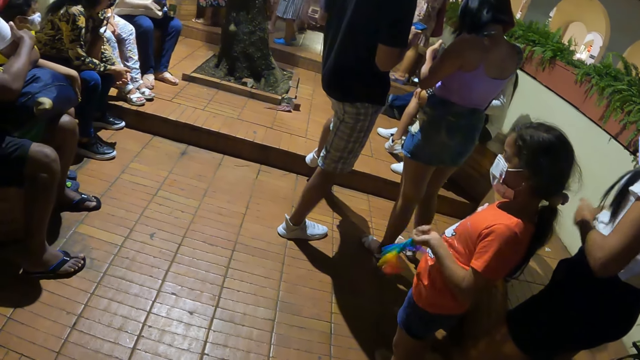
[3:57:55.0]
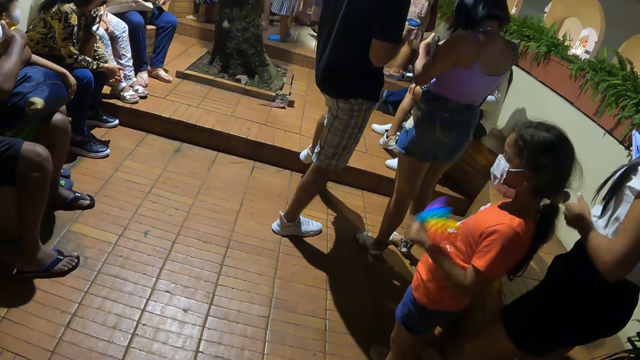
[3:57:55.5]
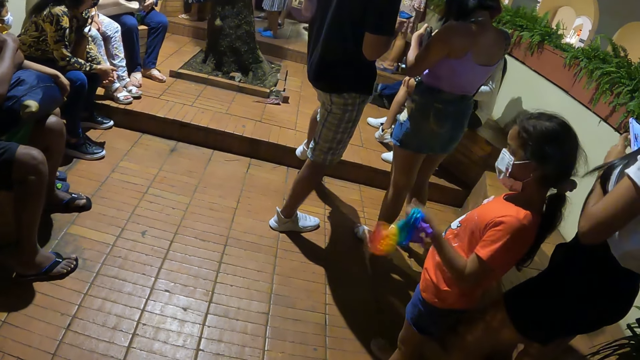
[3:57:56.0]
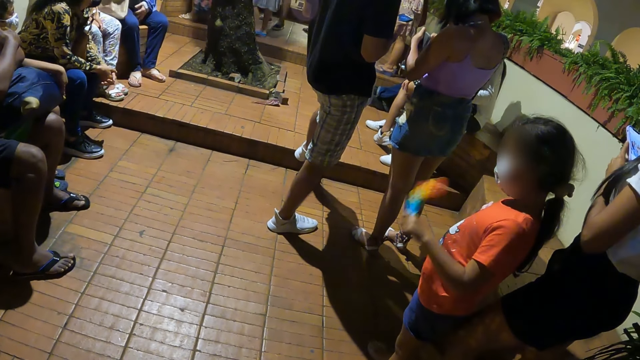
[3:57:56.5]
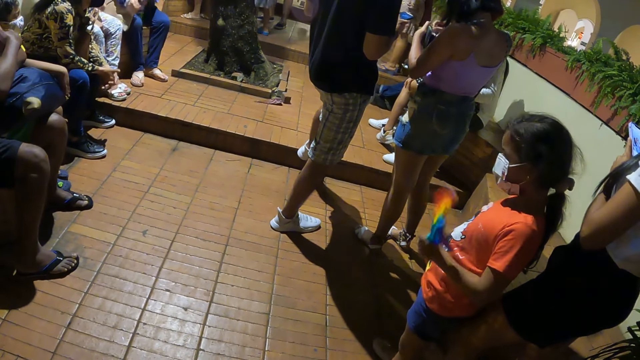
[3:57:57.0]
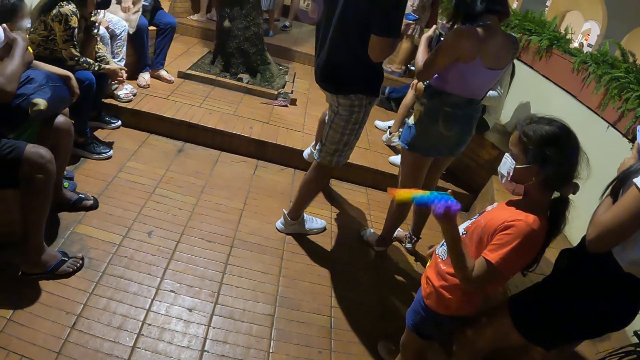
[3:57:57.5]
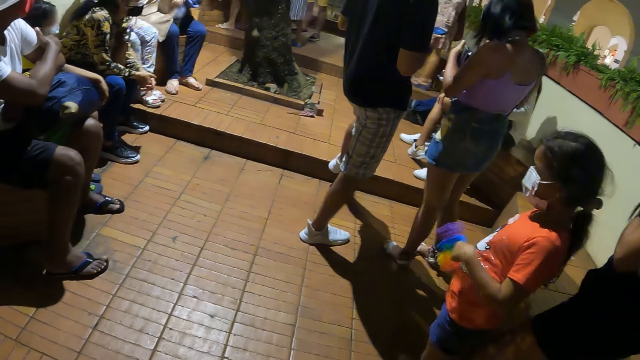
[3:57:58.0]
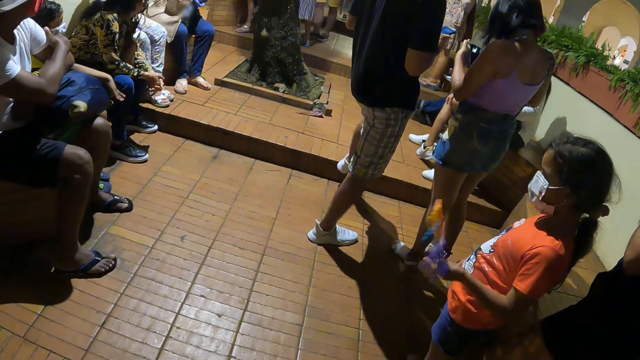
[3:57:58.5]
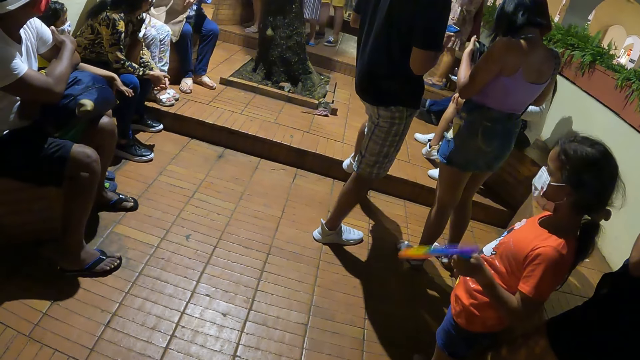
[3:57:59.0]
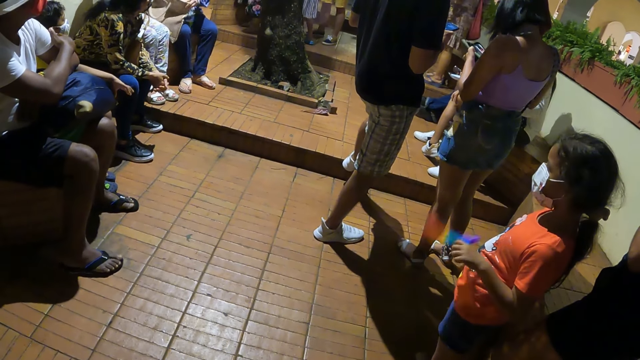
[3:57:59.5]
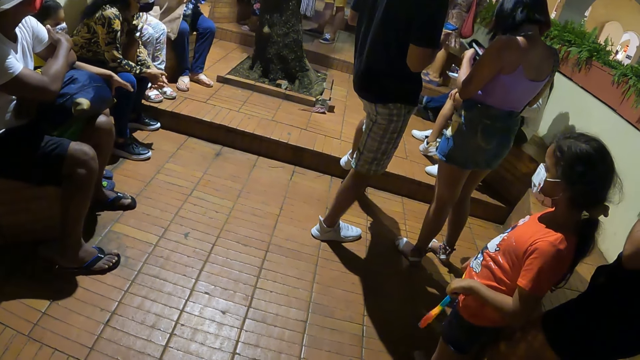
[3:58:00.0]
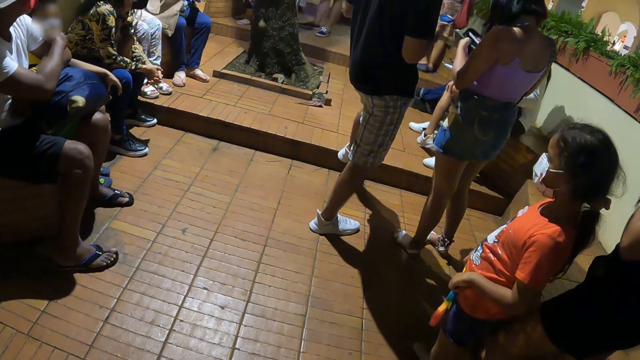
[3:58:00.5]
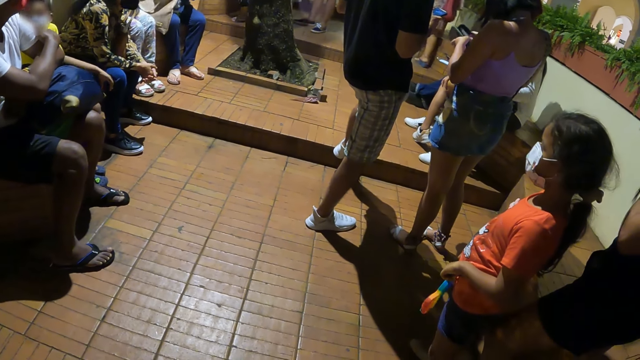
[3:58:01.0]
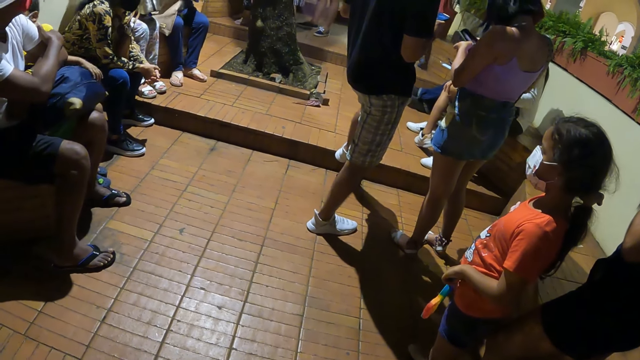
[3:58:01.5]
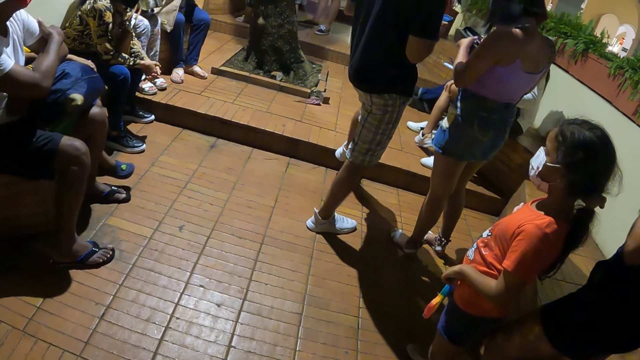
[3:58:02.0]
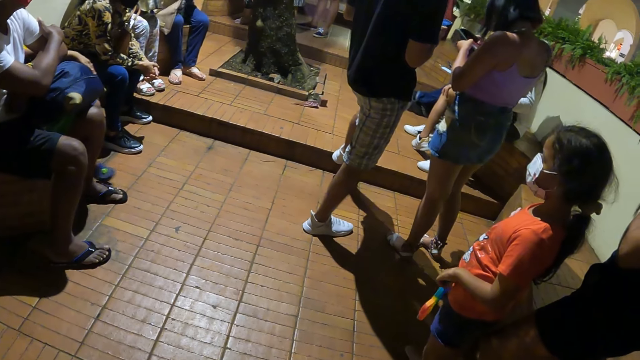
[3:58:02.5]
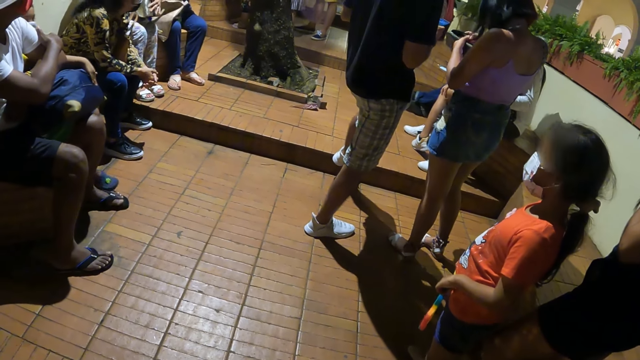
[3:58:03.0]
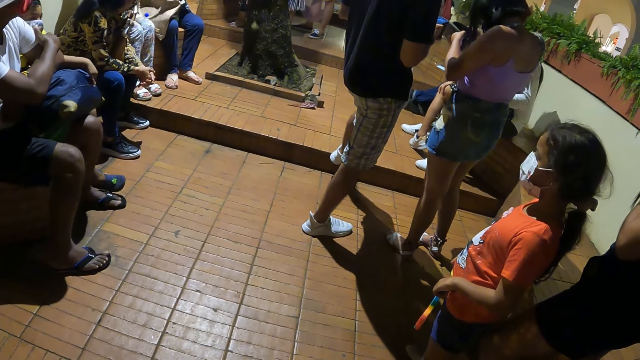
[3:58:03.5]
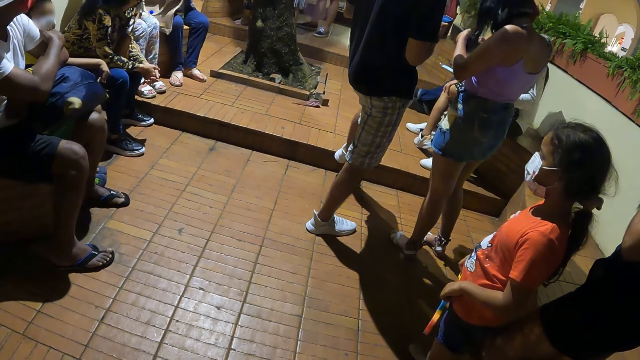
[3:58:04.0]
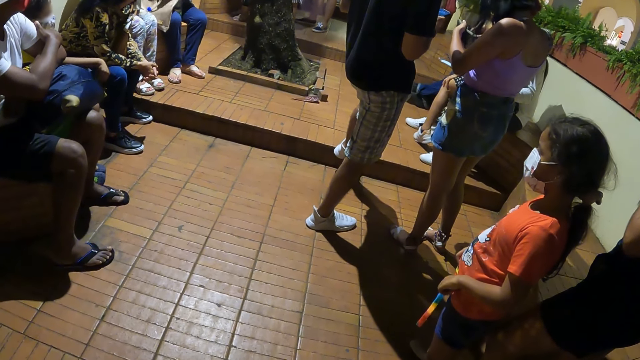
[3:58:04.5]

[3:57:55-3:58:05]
A lady puts the water bottle on the floor with the left hand. The lady grabs the handbag with both hands.

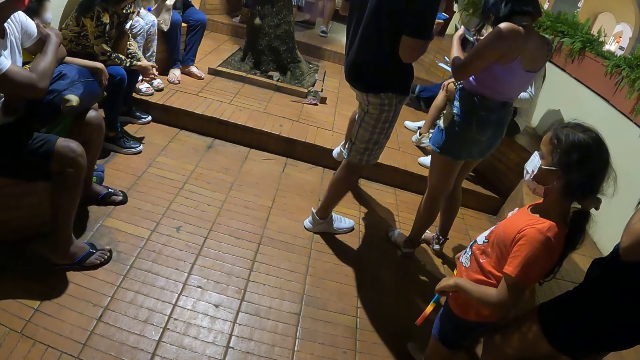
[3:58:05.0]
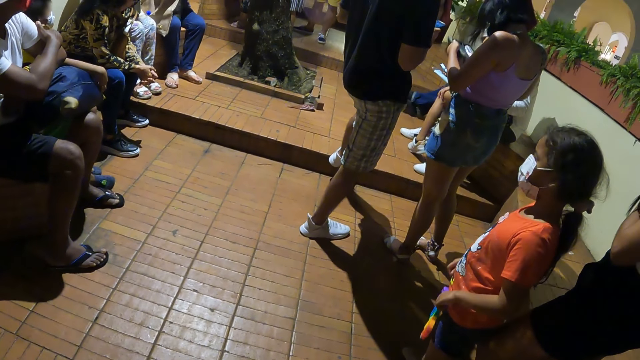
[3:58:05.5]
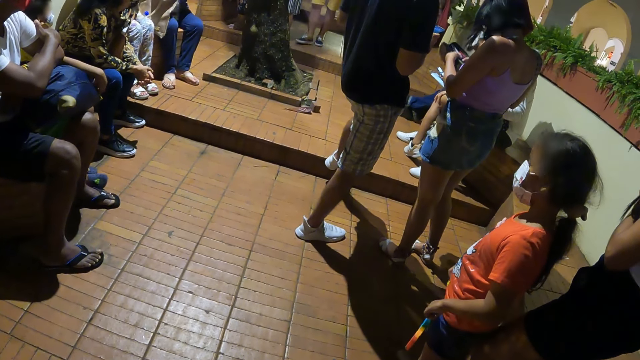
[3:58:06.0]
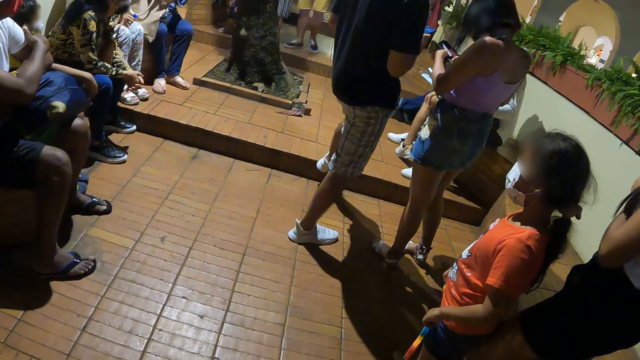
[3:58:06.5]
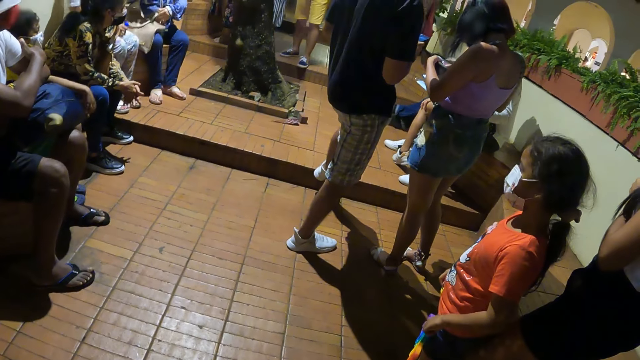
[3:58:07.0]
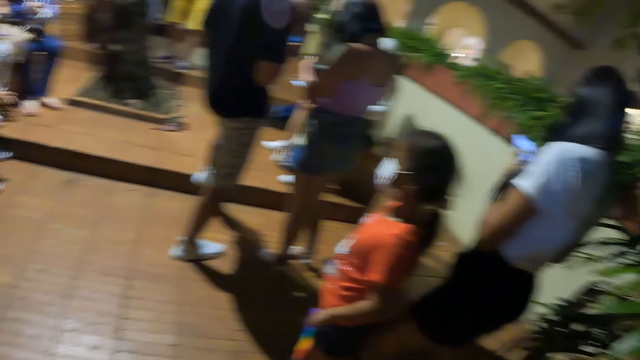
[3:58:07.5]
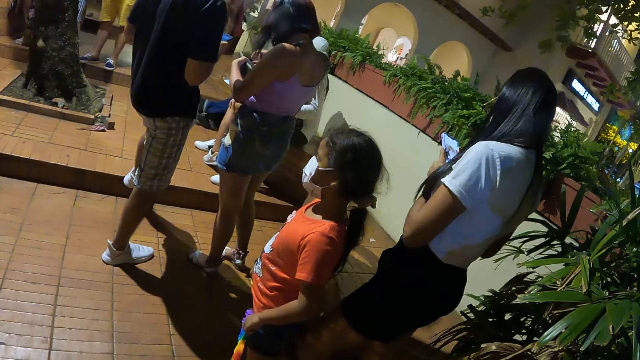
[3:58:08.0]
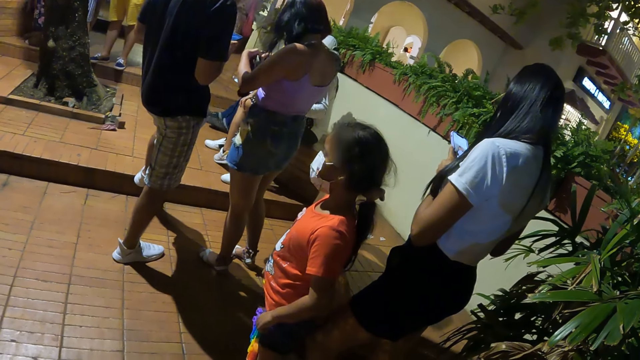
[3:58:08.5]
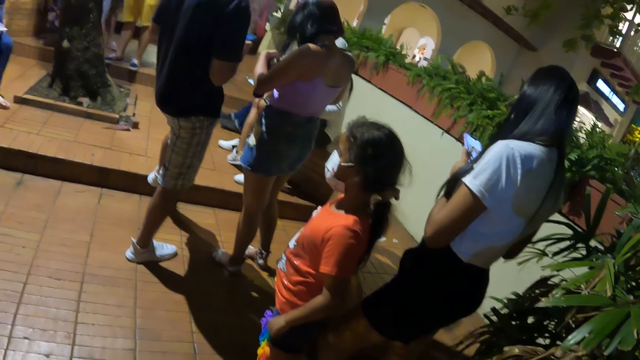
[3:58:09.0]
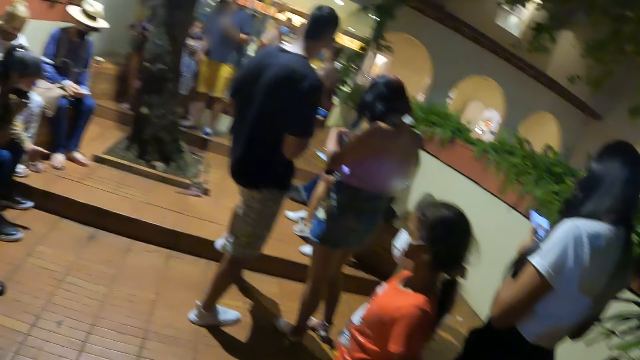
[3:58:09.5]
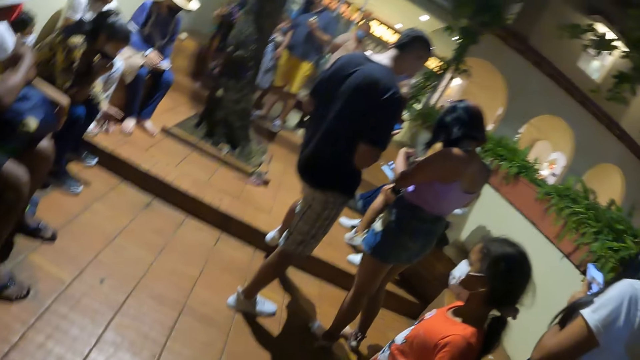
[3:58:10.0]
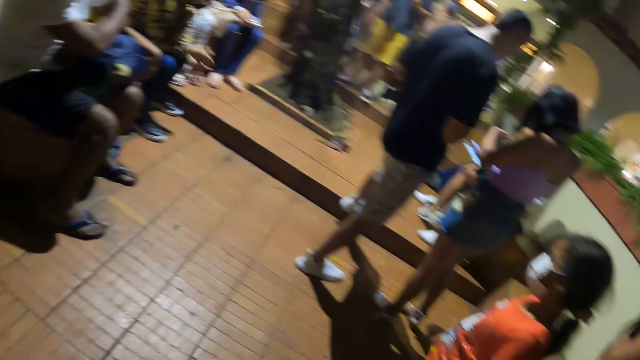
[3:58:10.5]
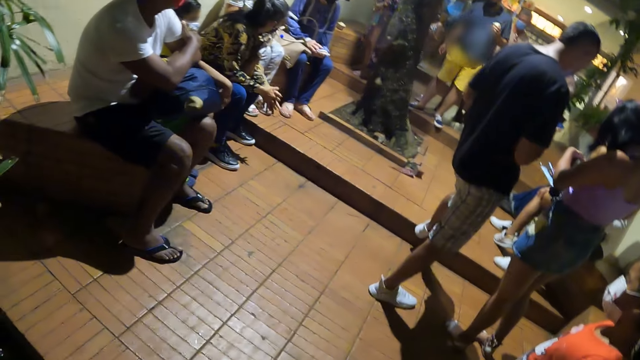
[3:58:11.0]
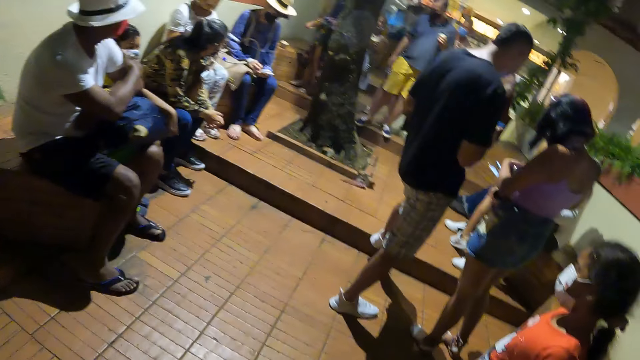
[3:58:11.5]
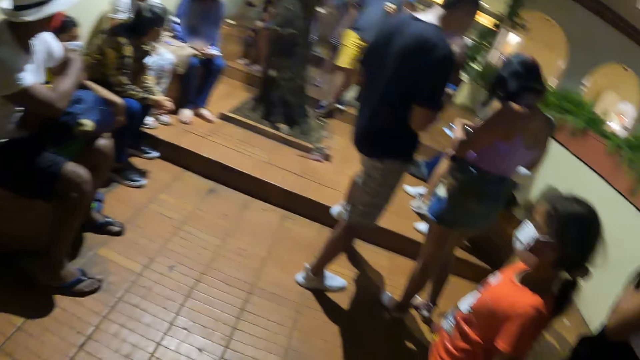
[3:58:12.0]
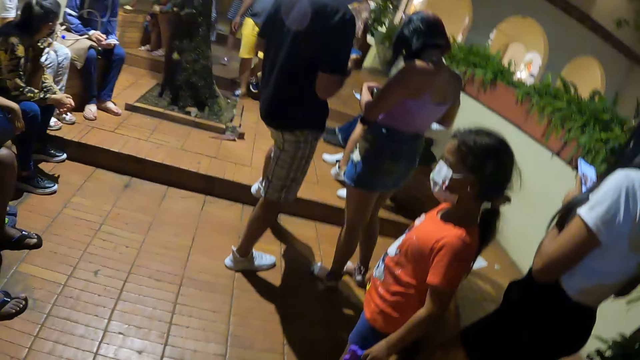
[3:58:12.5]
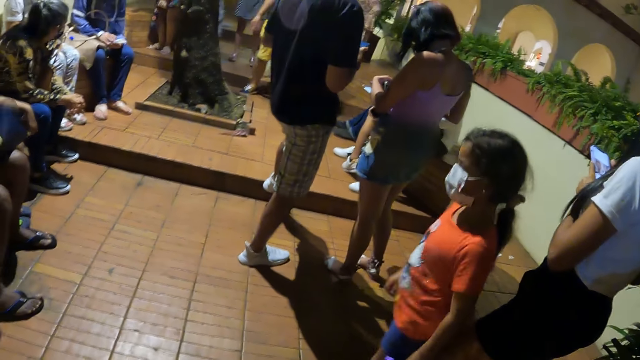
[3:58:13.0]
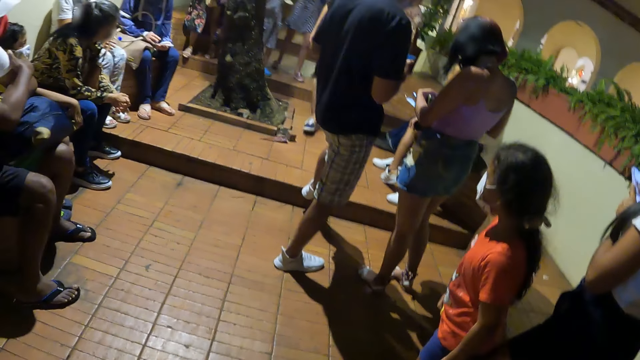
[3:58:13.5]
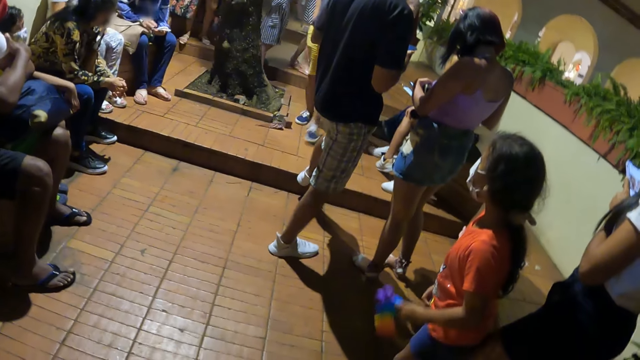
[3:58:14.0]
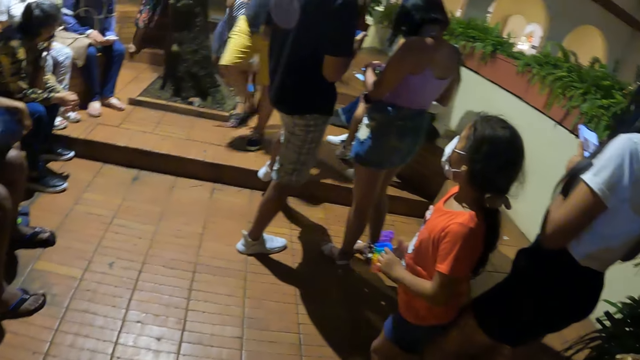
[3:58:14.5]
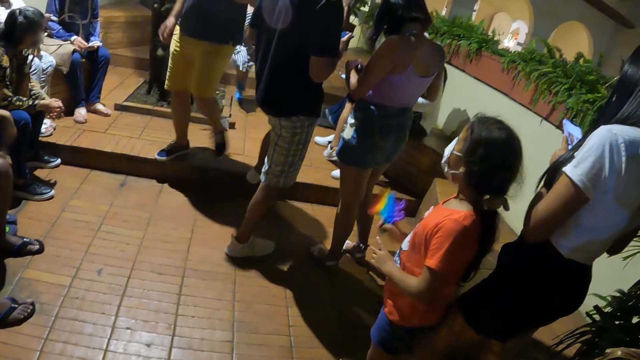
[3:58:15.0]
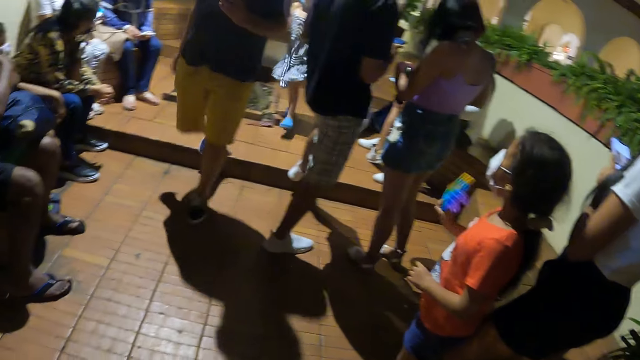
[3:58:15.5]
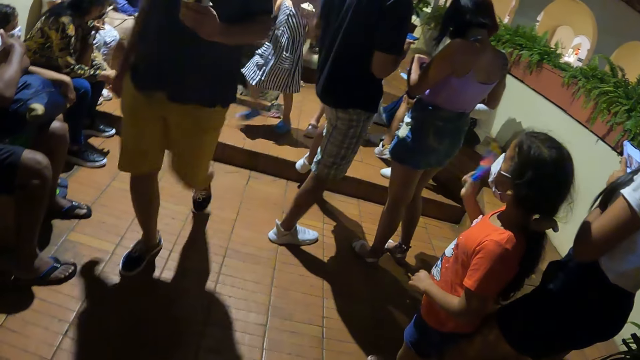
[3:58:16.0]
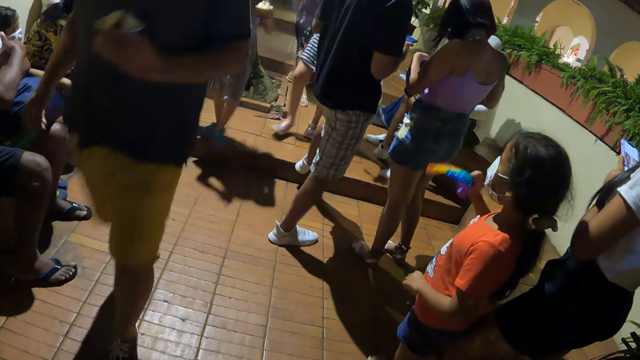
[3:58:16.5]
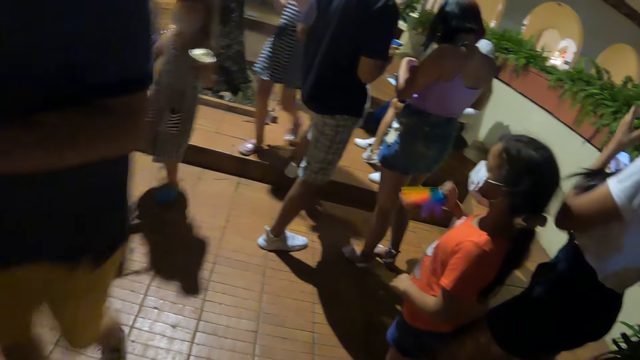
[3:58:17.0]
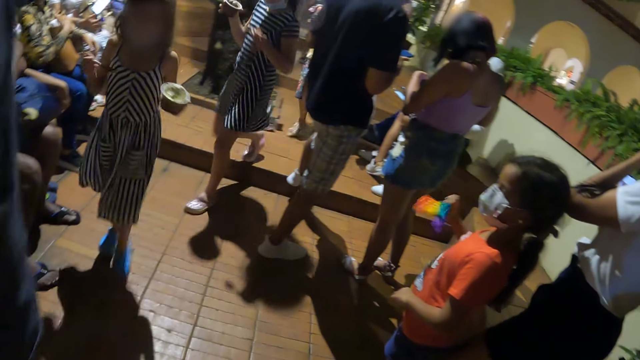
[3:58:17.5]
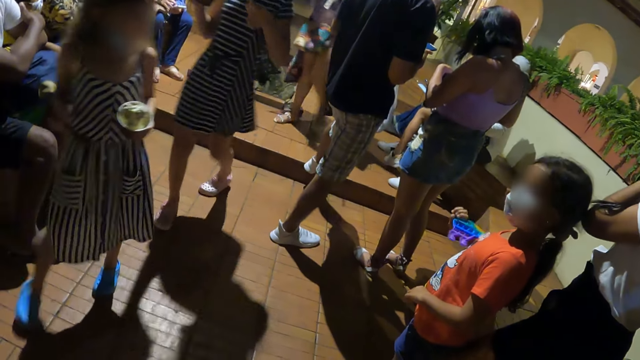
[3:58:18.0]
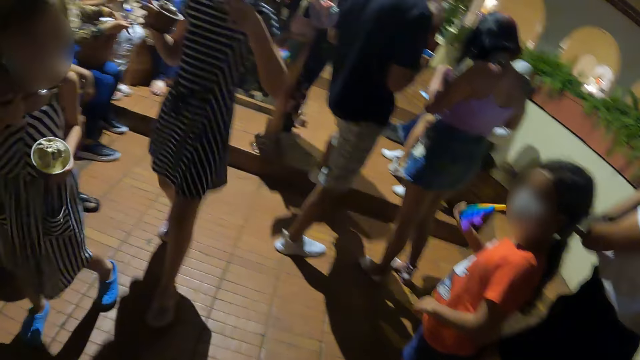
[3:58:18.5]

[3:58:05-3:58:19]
The camera wearer stares around. They stare at others.
